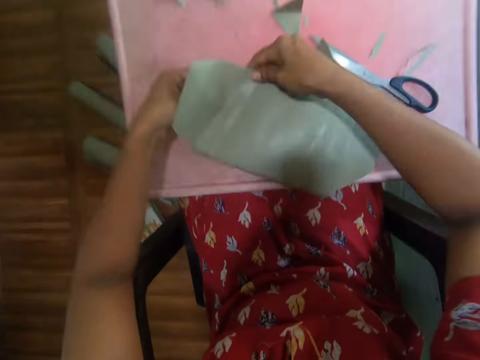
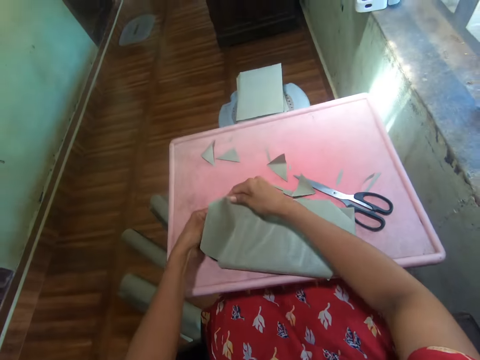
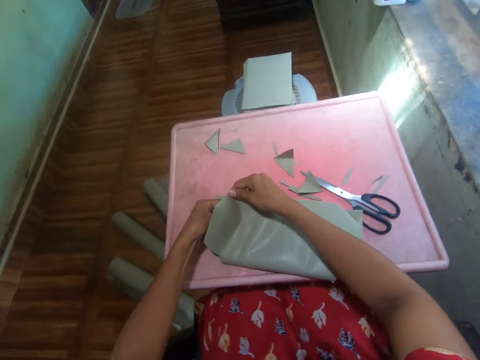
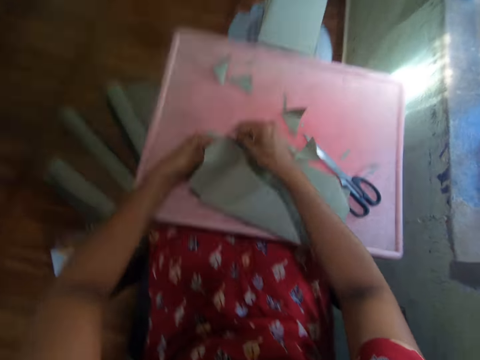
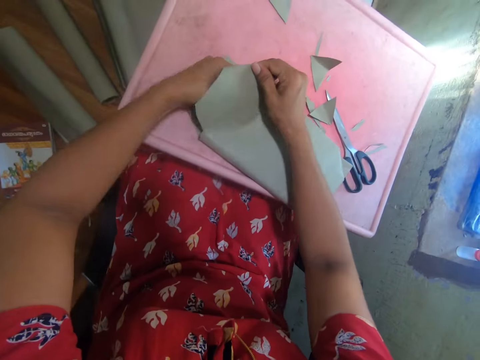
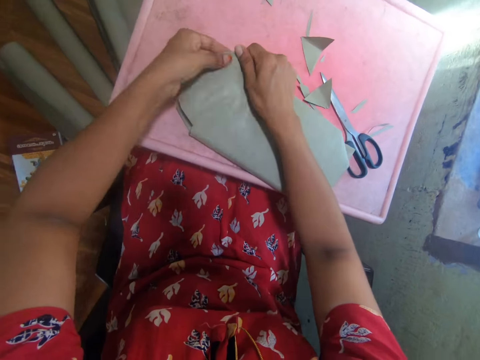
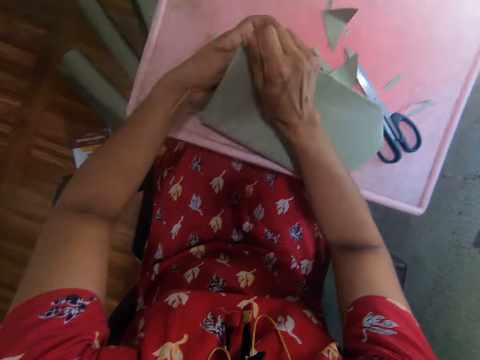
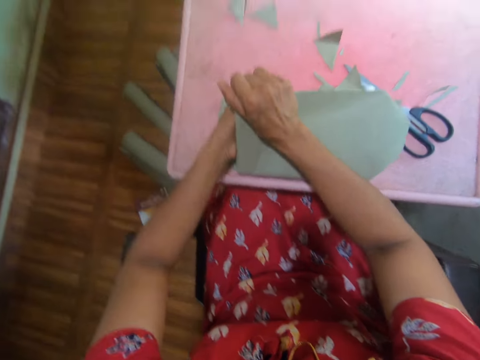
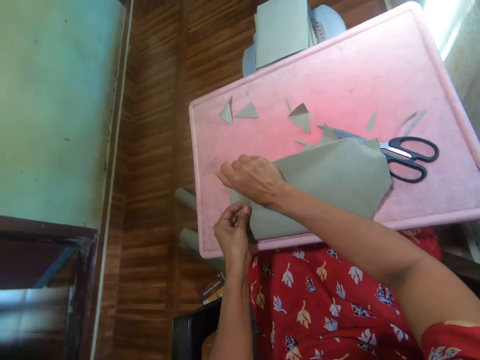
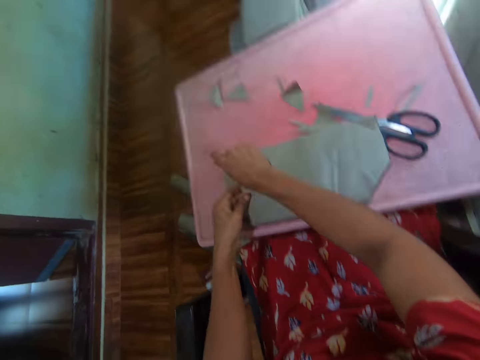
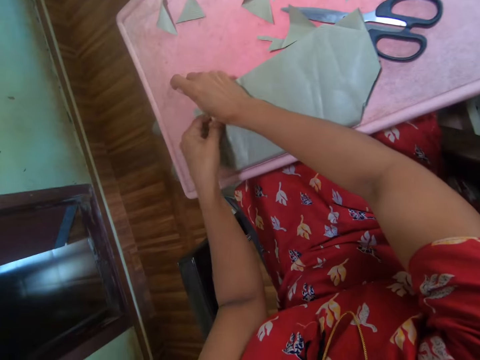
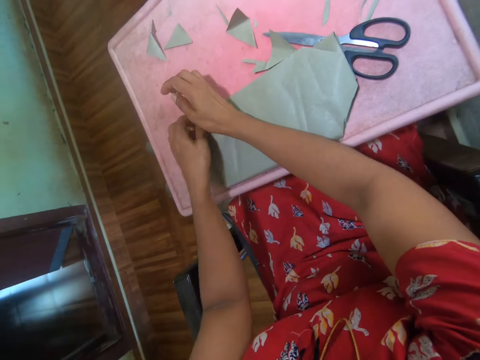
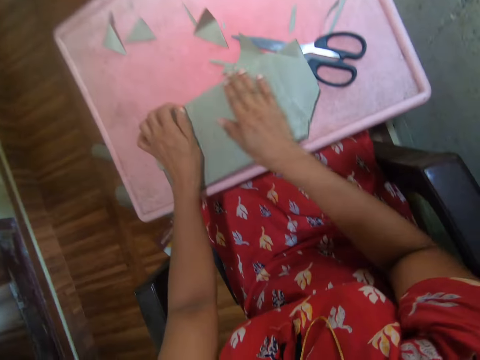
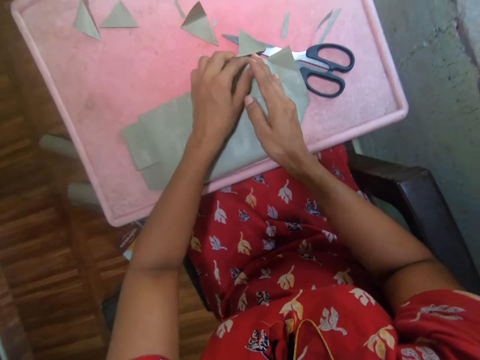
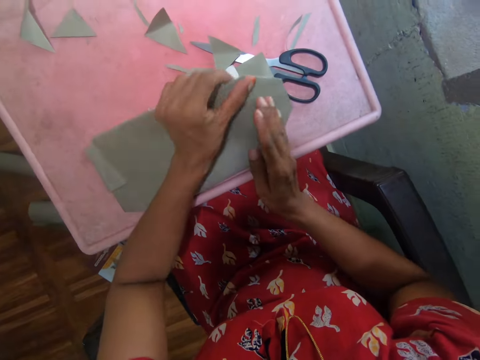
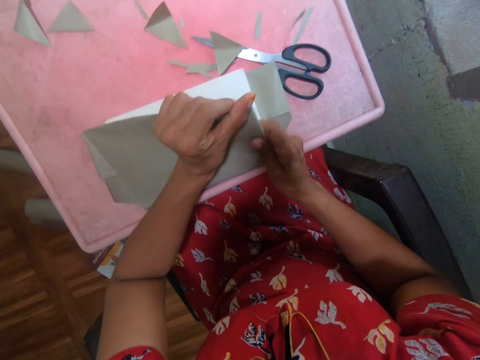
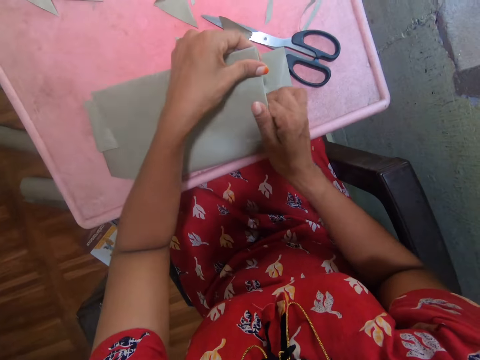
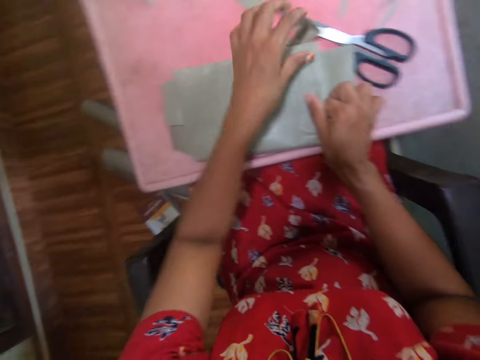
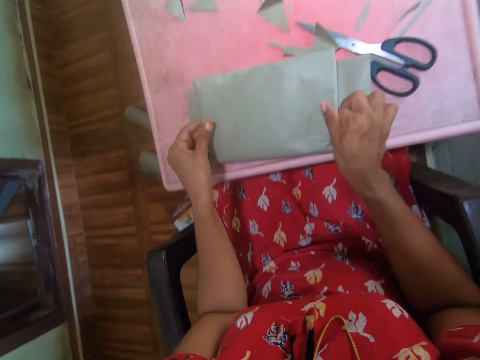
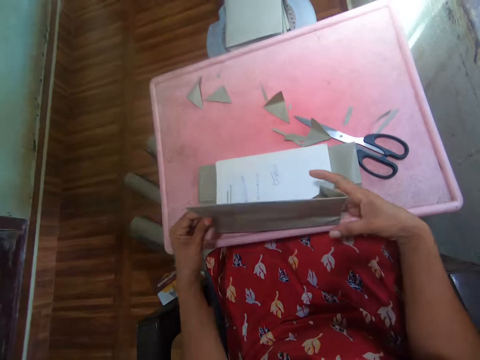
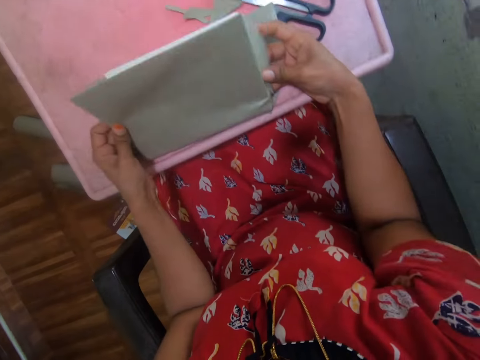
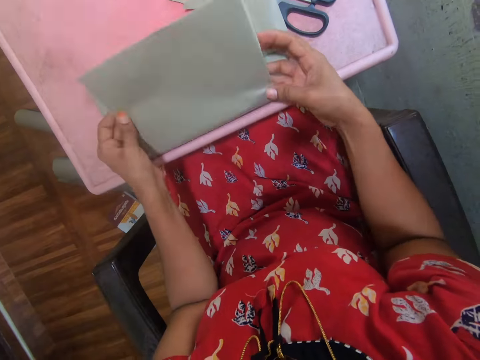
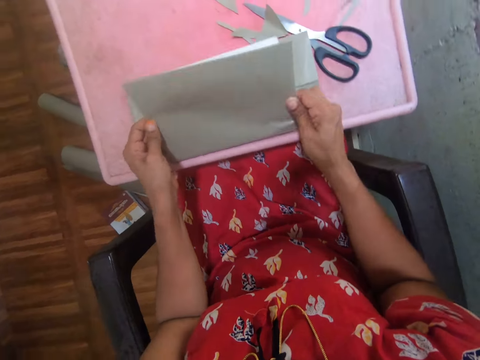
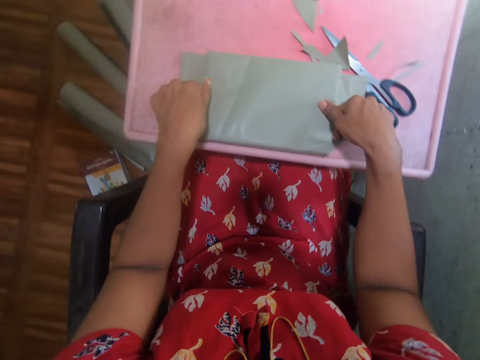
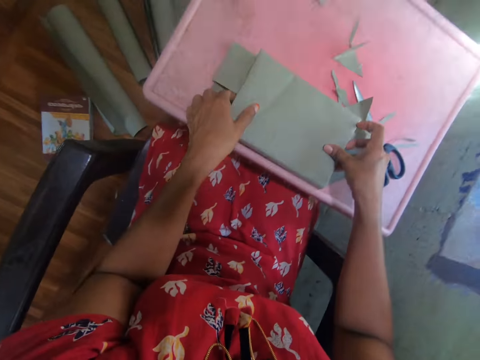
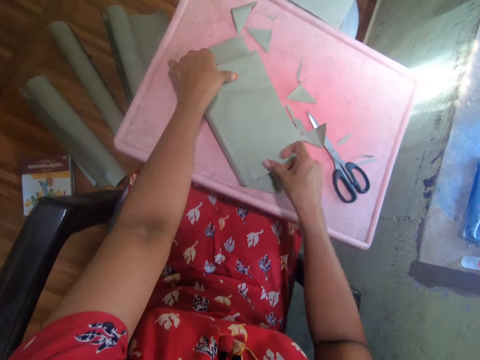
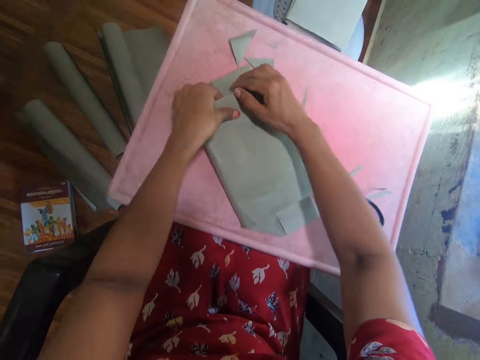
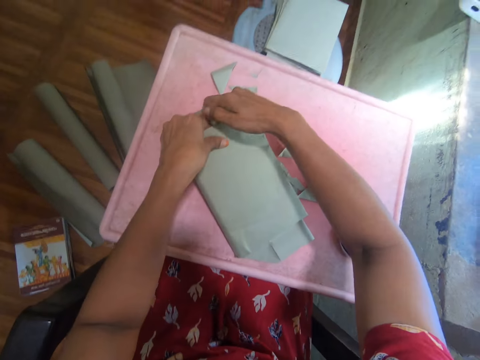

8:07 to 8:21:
The camera wearer turns the book. They fold the paper. They hold the paper. They fold the paper.

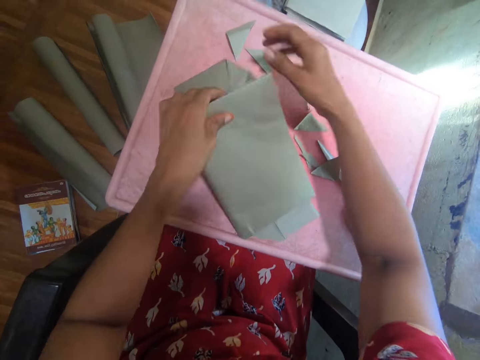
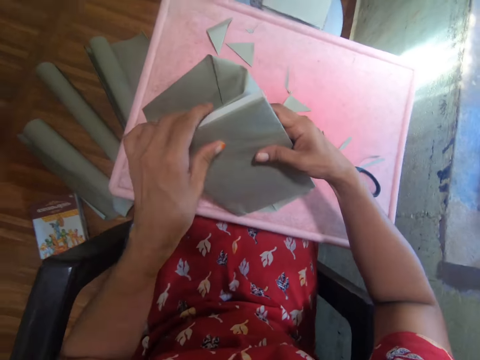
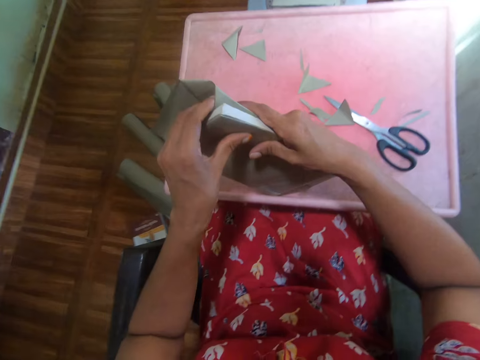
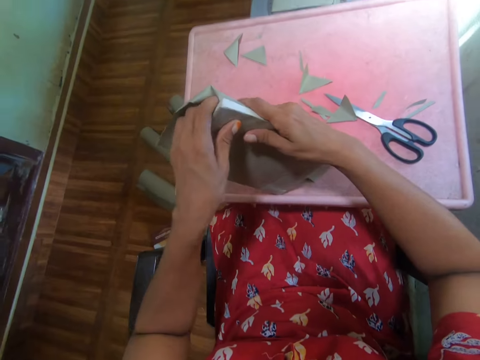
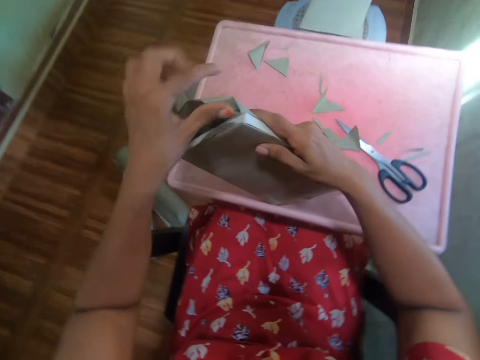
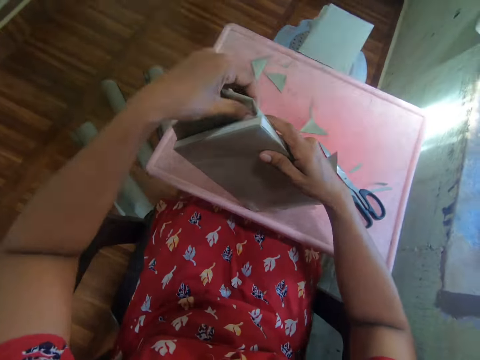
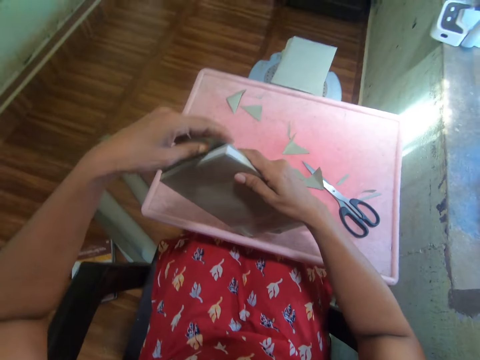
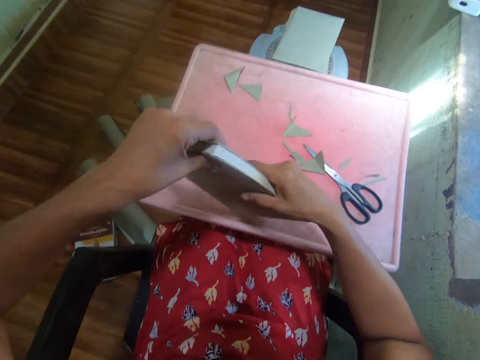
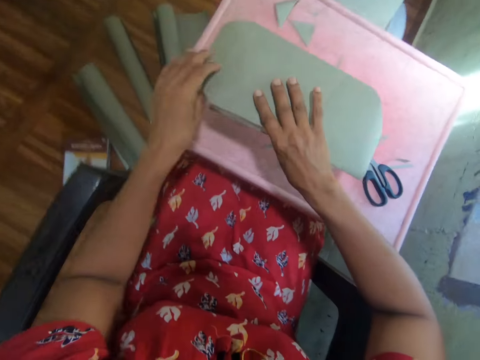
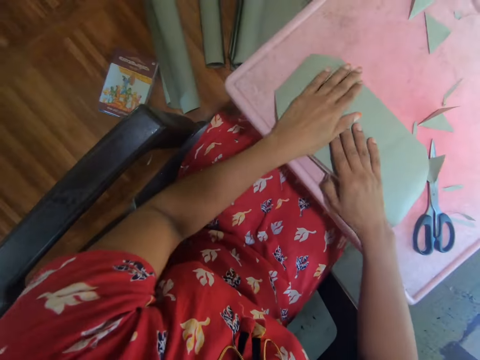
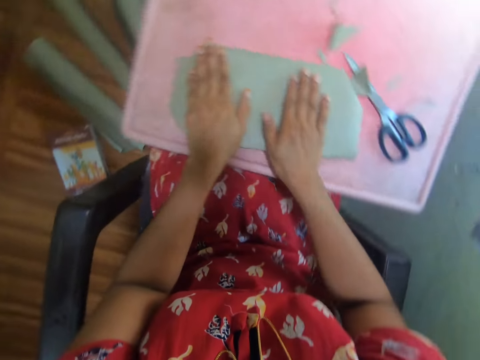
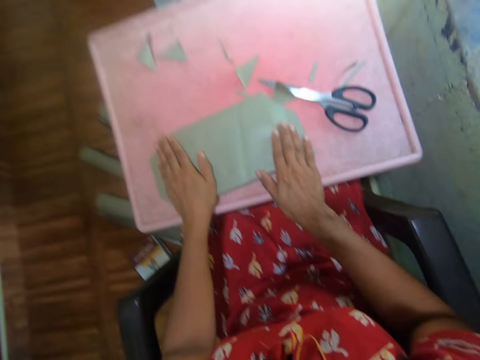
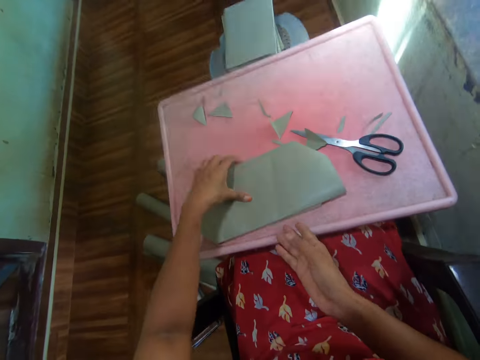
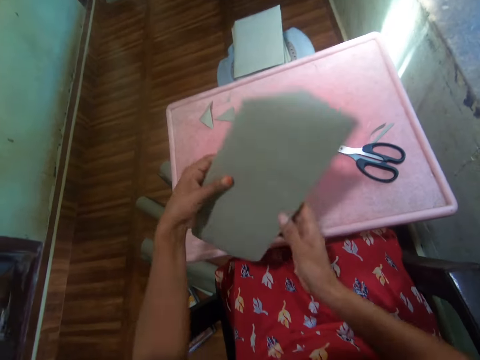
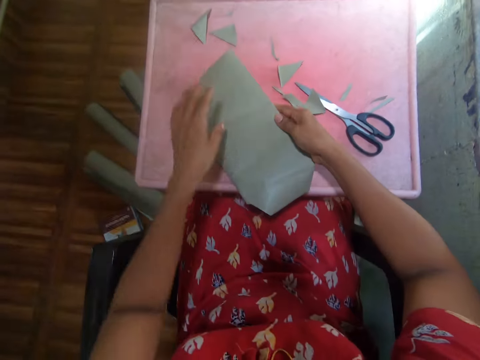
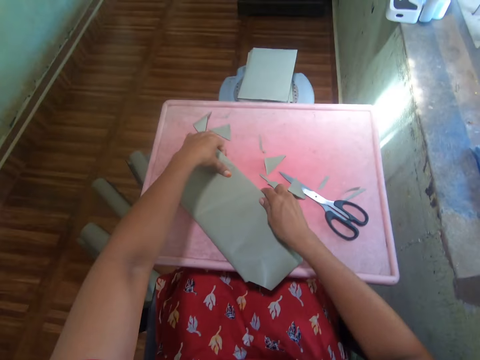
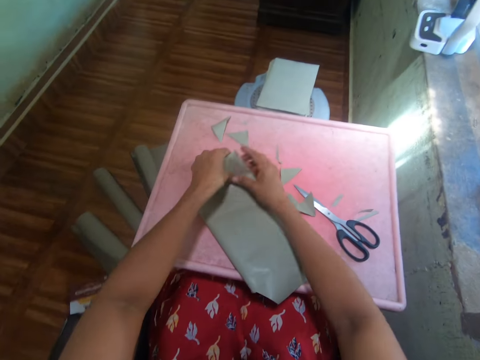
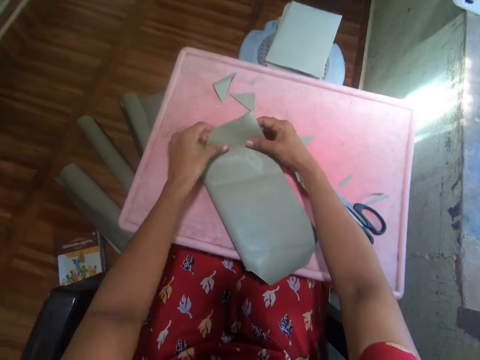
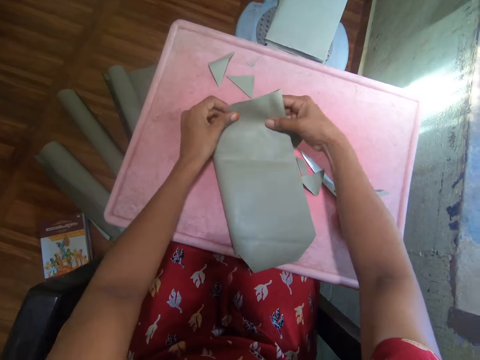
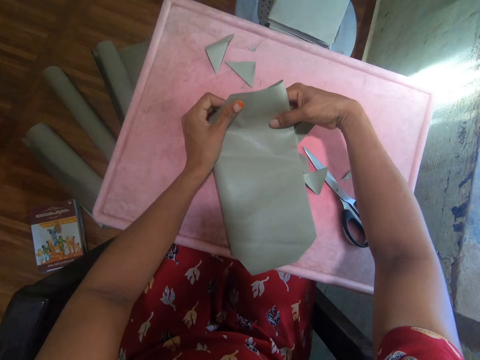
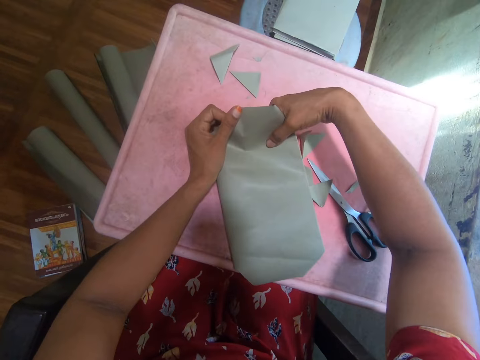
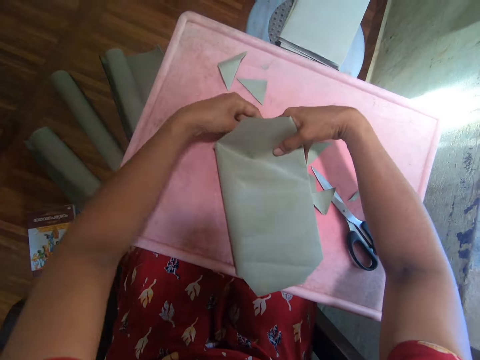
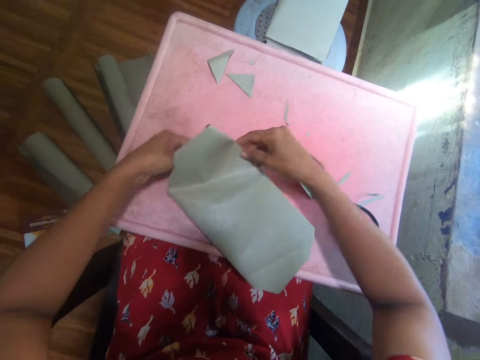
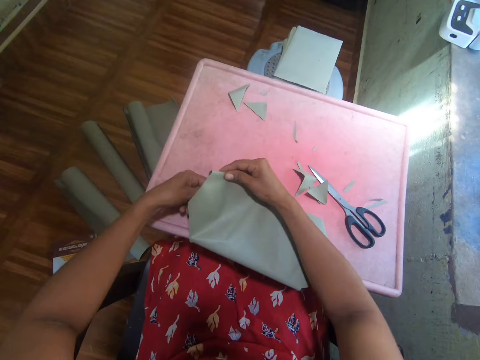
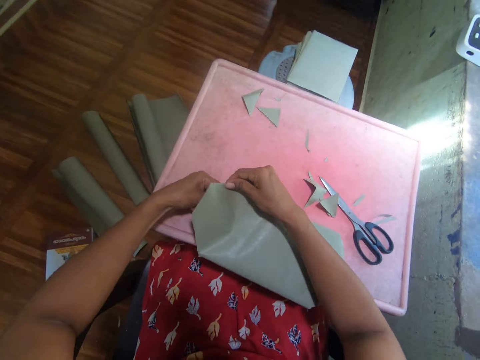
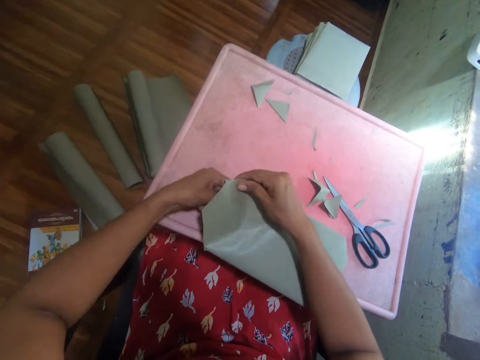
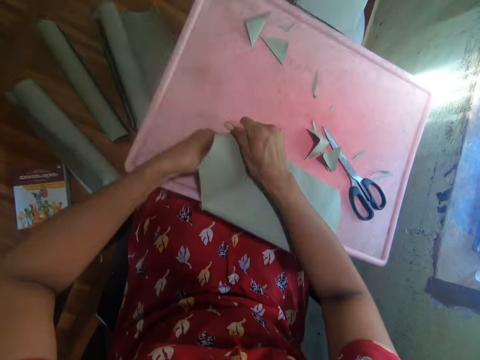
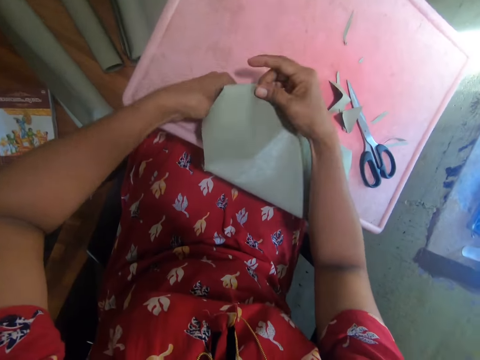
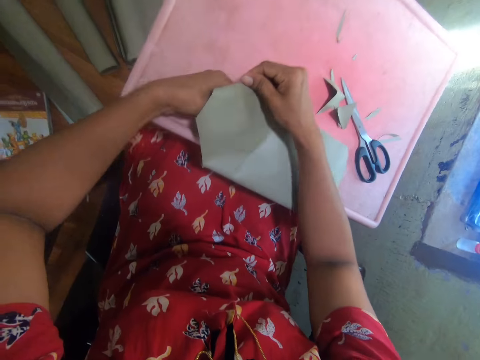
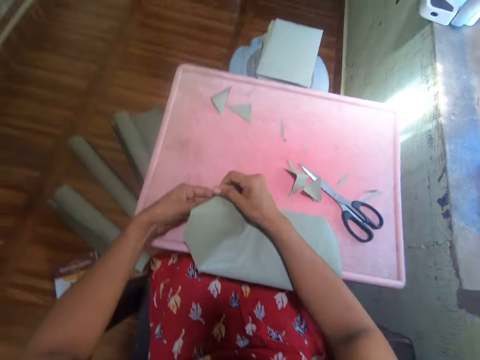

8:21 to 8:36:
The camera wearer lifts the book. He folds the paper. He turns the book. He rubs his hand on the paper. He lifts the book and places the book on the table. He folds the paper. He turns the book.
